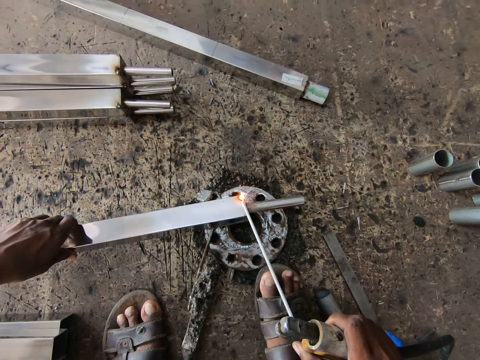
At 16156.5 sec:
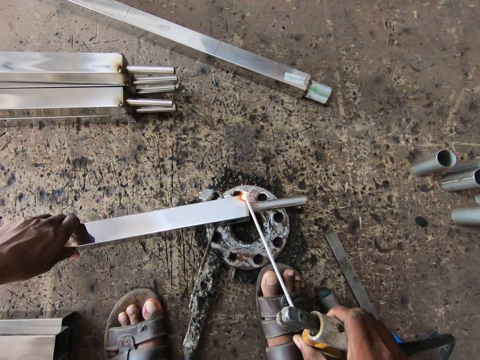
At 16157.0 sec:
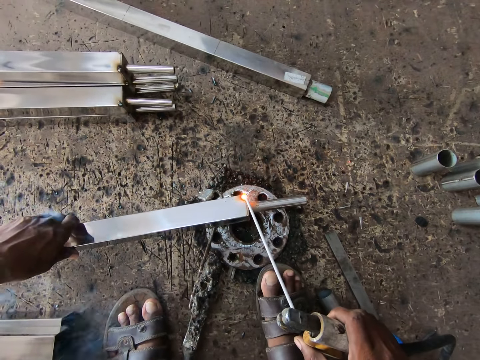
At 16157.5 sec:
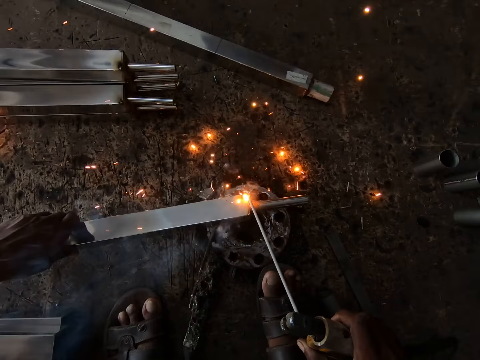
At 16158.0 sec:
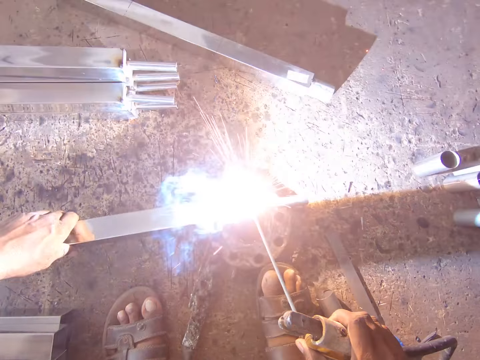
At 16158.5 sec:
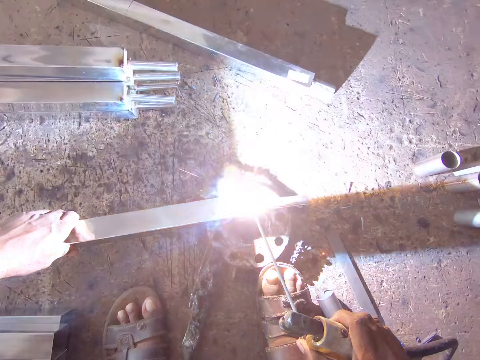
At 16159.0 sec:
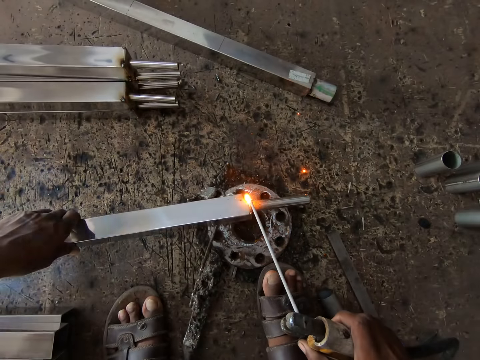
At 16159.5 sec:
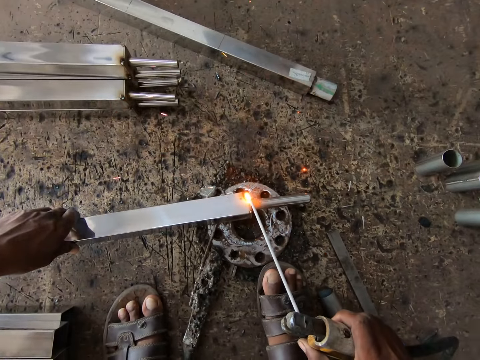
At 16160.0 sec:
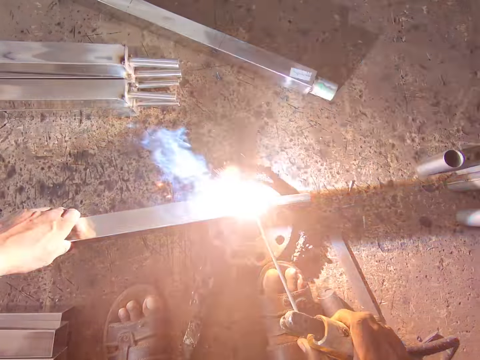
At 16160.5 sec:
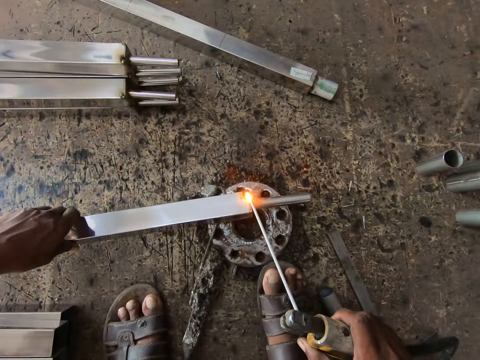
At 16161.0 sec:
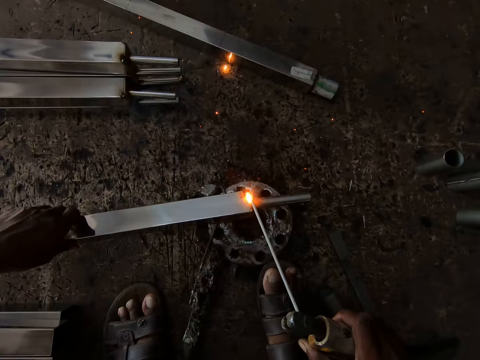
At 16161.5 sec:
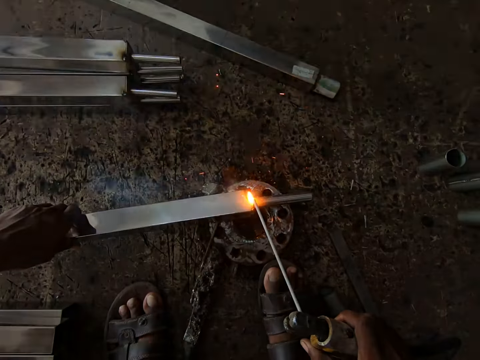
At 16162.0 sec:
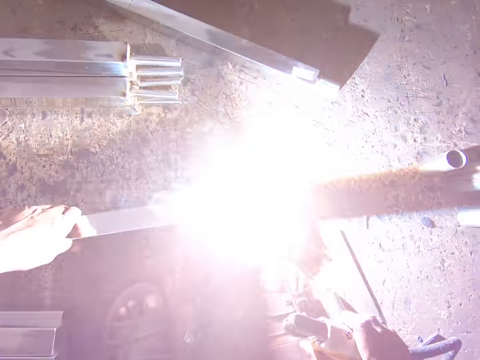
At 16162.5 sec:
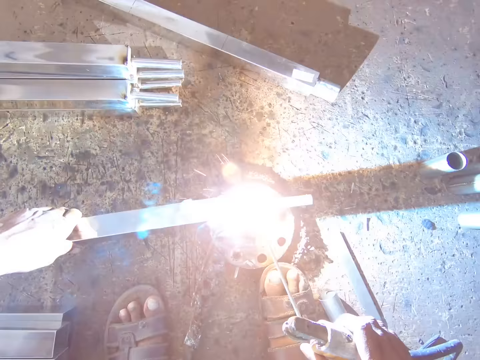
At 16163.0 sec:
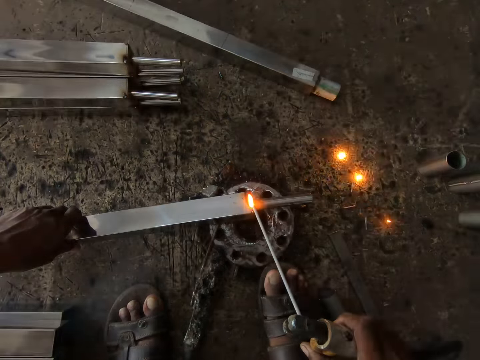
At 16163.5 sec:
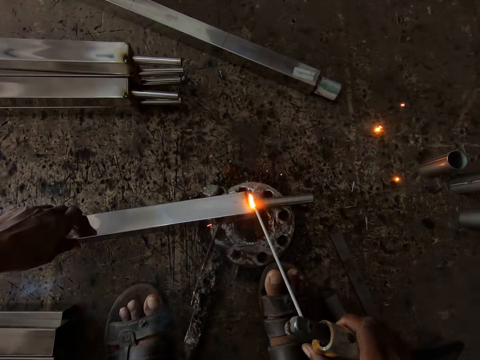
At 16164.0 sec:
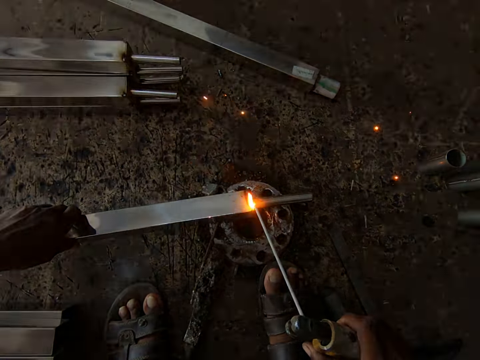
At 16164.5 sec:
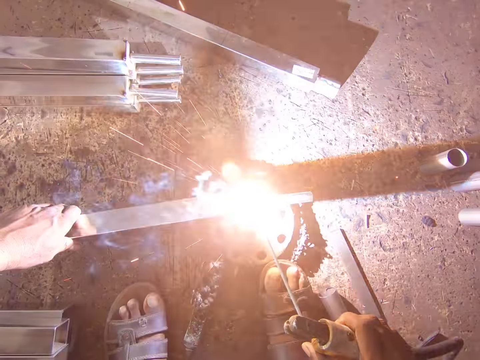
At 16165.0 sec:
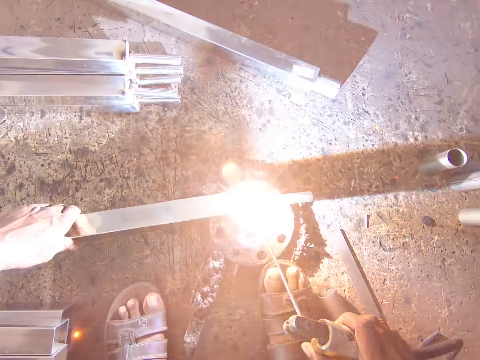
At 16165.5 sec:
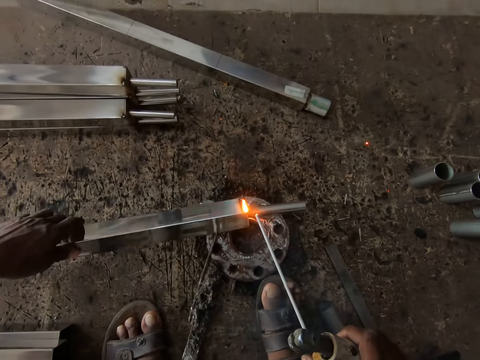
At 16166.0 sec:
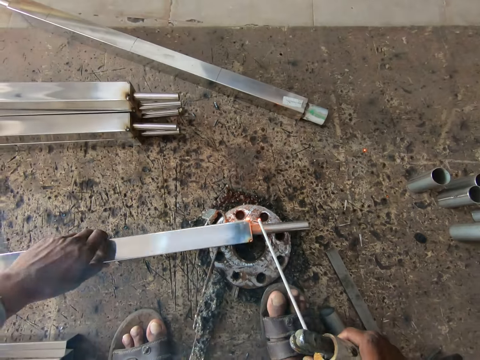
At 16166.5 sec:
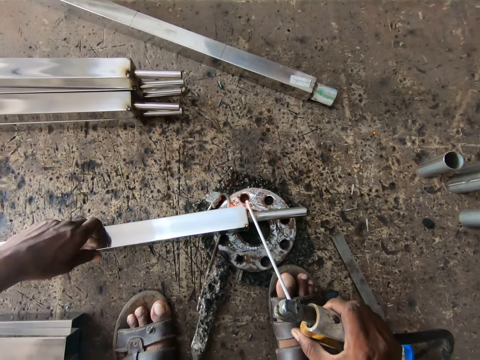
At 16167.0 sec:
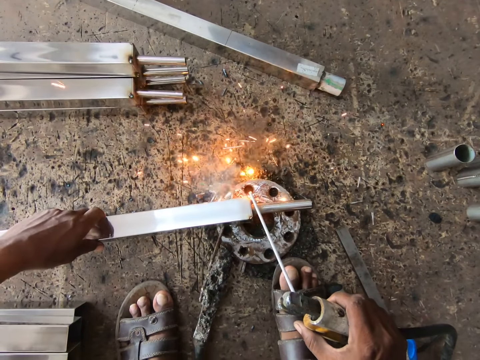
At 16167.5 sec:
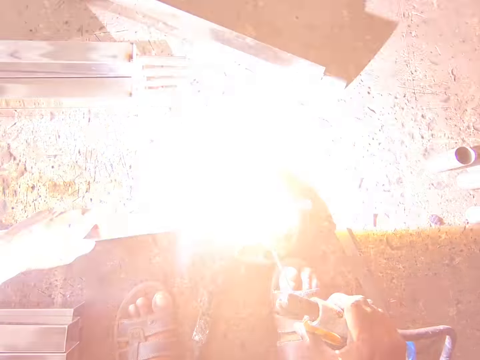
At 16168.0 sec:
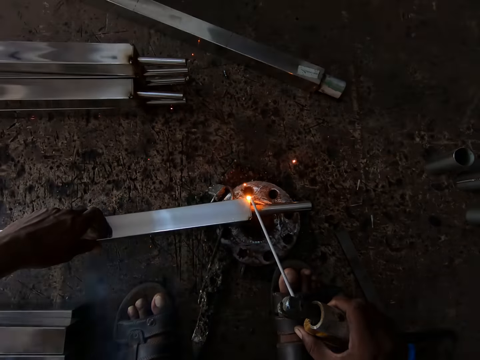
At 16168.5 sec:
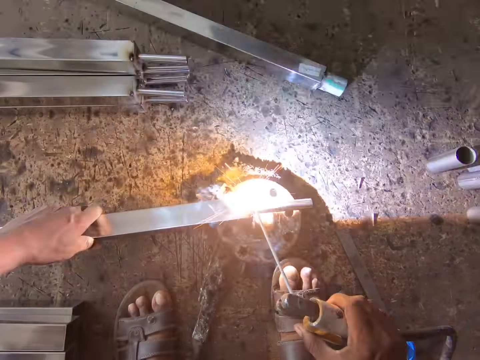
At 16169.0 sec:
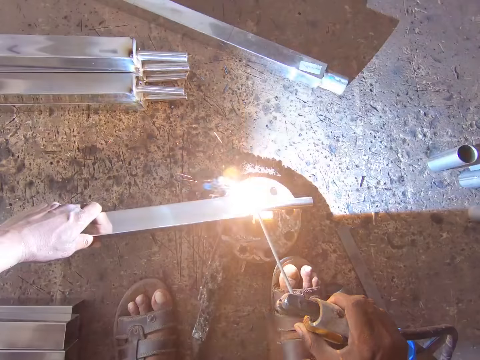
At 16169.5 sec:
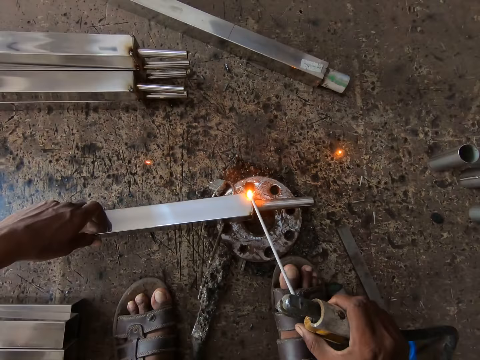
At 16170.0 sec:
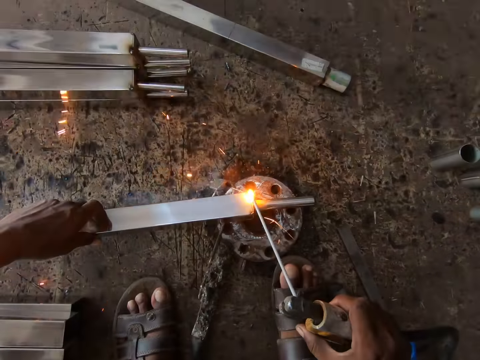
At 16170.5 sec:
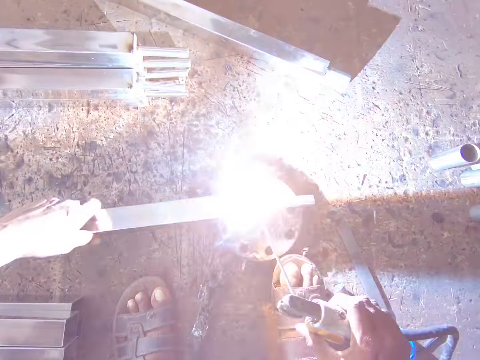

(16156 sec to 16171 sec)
The camera wearer turns the iron bar with his left hand. He welds the iron bar in his left hand with the welding gun in his right hand.

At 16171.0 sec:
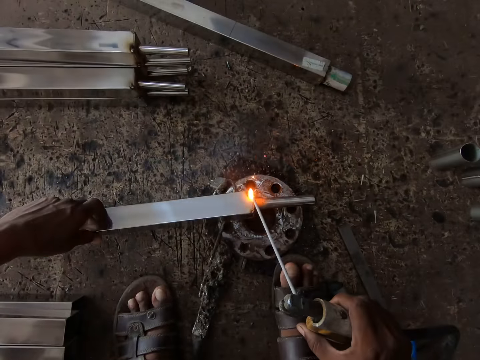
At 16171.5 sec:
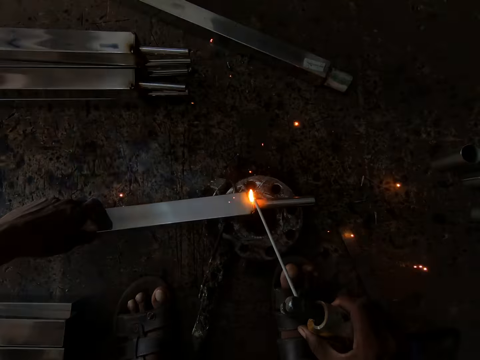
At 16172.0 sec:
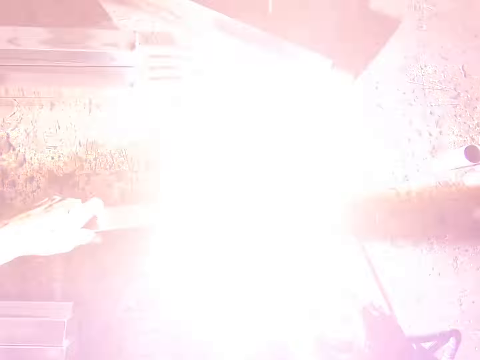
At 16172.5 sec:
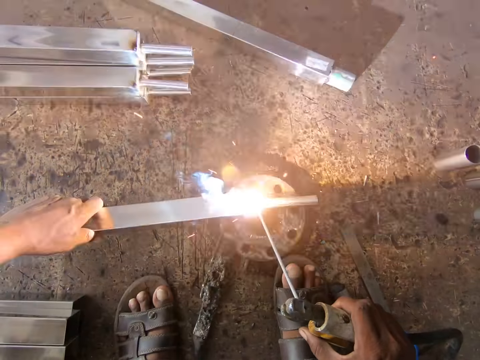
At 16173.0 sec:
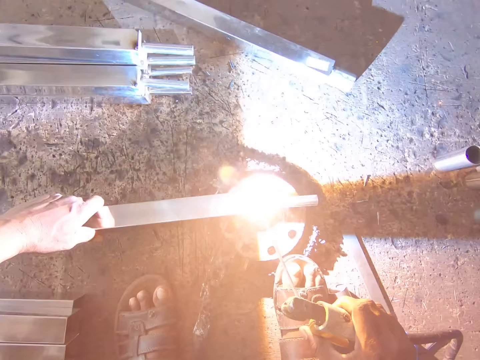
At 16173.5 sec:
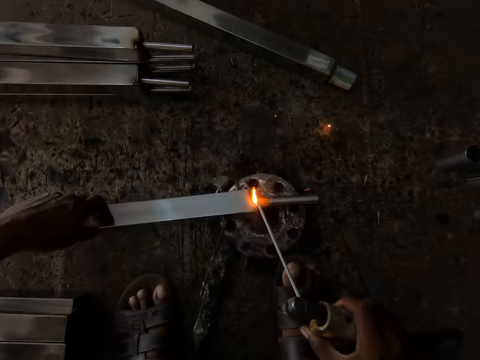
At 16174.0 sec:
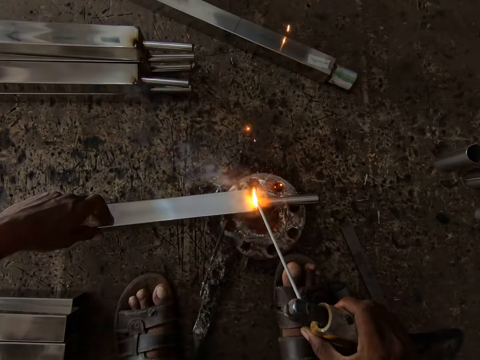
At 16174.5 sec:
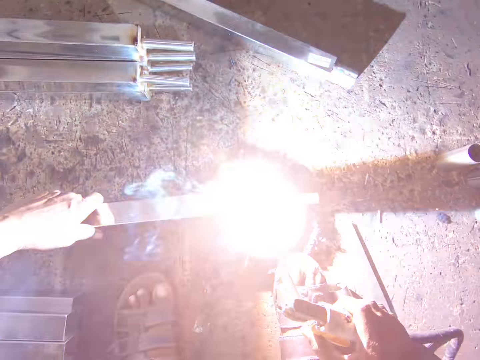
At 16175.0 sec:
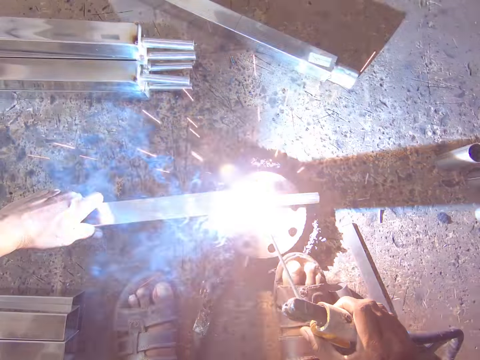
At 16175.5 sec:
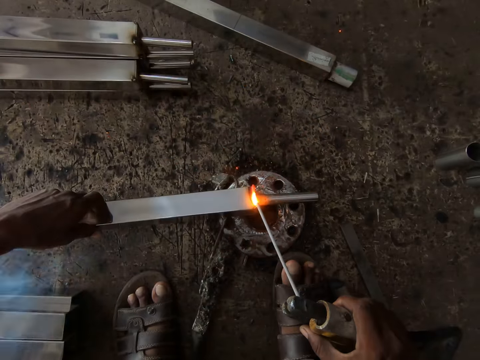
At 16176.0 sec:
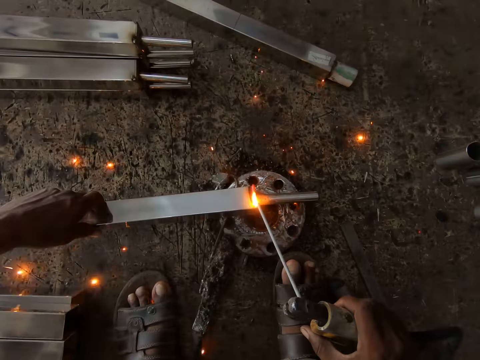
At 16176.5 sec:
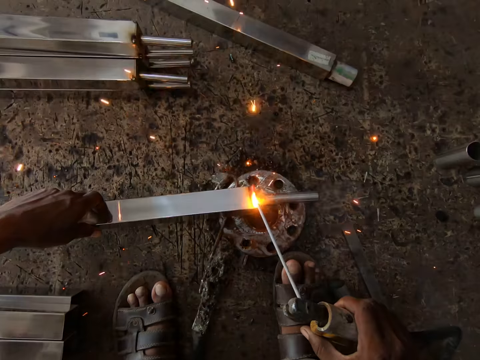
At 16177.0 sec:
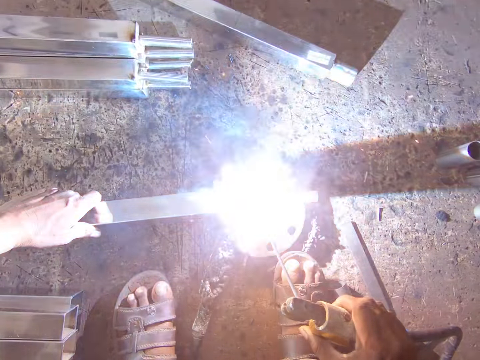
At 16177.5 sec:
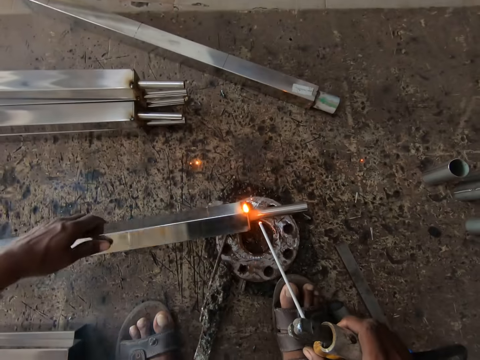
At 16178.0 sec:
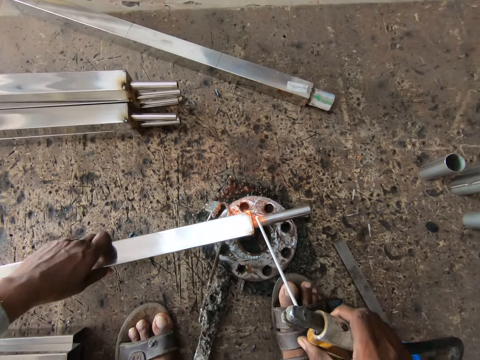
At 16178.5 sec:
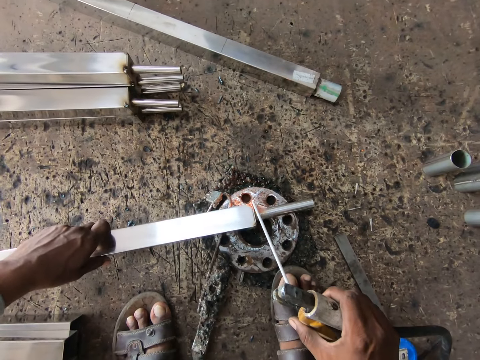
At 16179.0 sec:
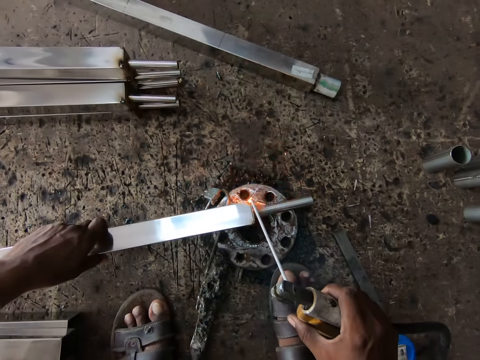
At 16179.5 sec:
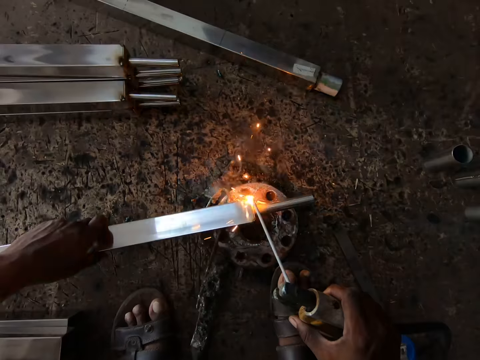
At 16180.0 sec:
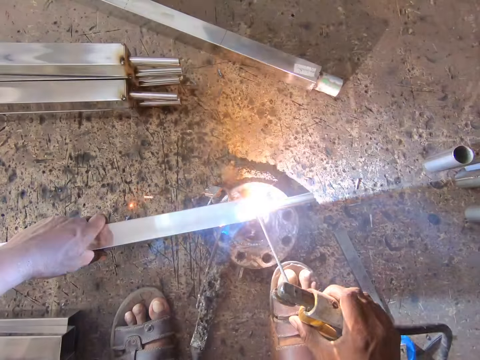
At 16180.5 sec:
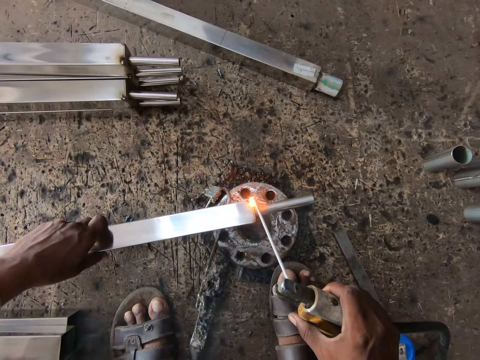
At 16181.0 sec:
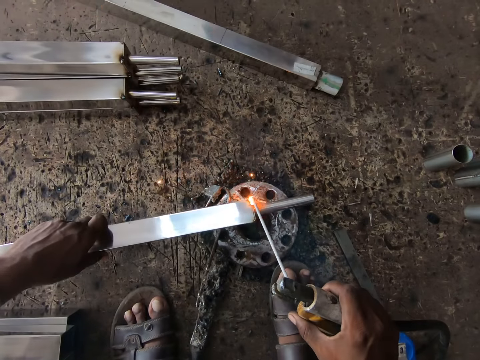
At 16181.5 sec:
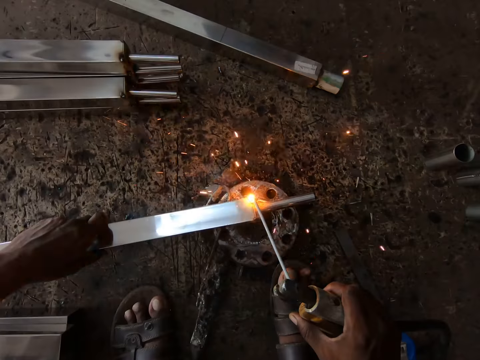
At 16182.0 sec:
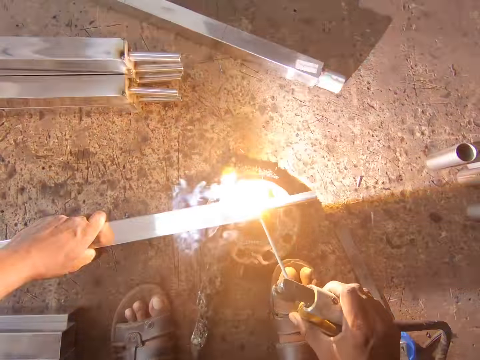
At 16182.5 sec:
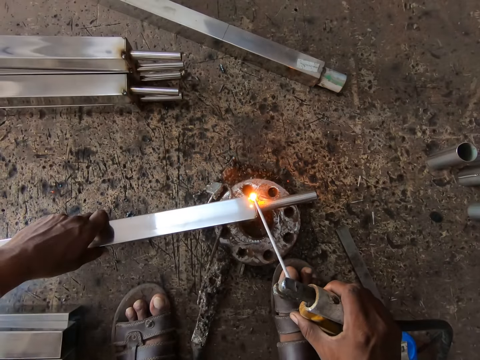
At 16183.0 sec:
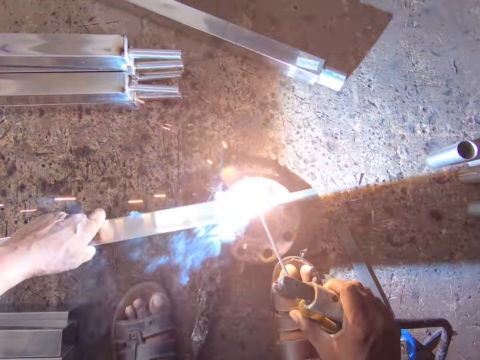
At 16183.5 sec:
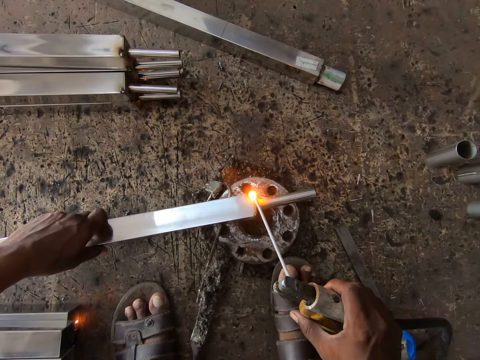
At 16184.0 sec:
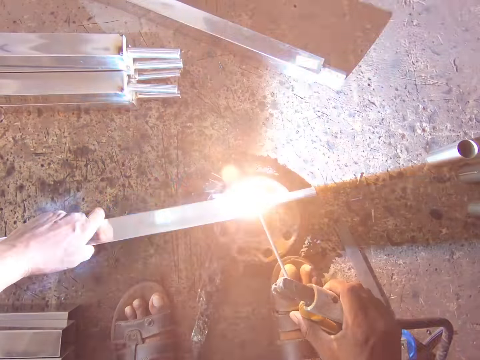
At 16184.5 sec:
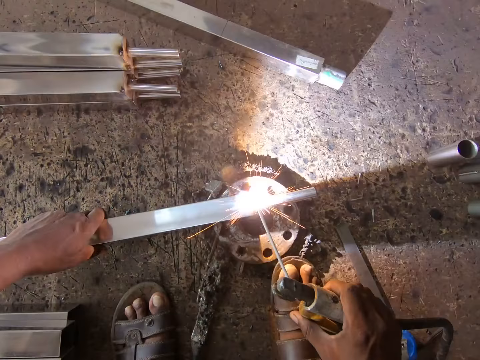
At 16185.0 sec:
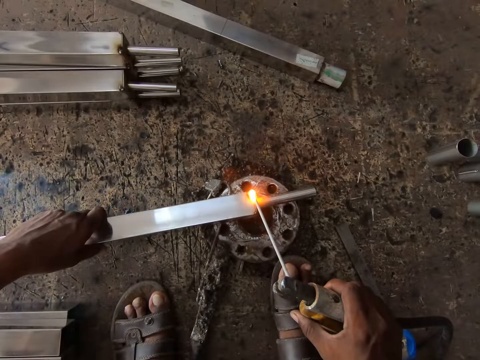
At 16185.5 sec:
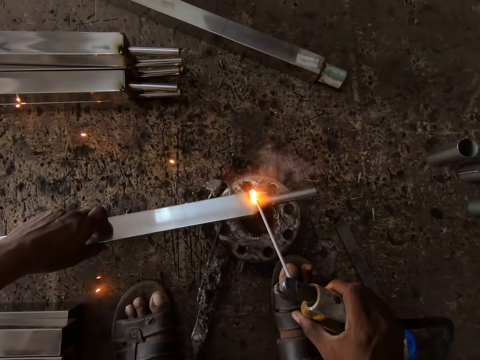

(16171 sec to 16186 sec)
The camera wearer turns the iron bar with his left hand. He welds the iron bar in his left hand with the welding gun in his right hand.
